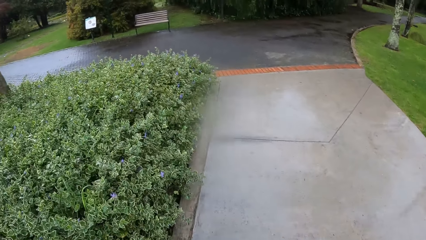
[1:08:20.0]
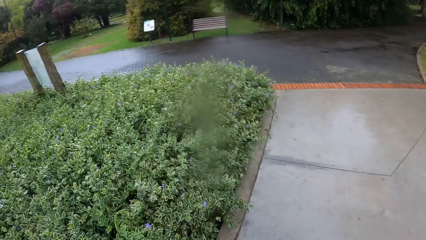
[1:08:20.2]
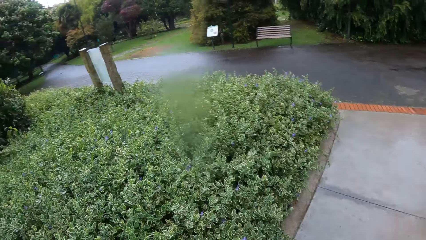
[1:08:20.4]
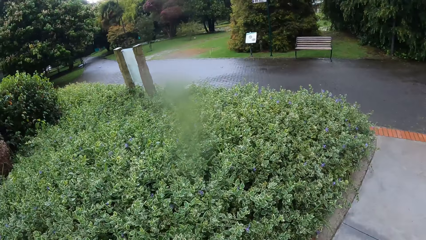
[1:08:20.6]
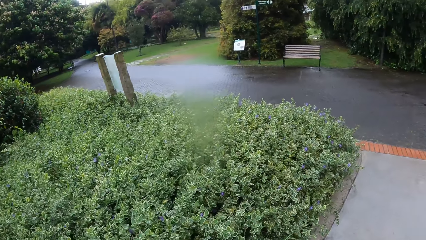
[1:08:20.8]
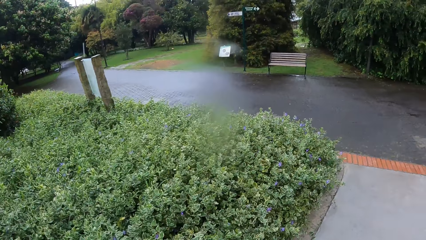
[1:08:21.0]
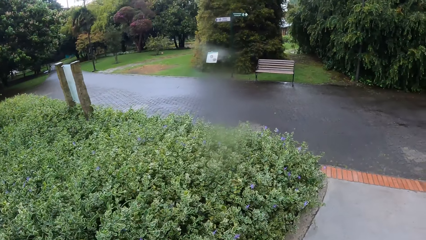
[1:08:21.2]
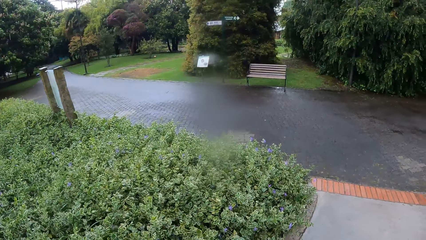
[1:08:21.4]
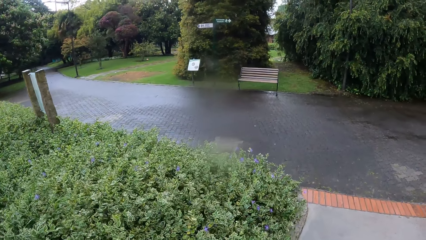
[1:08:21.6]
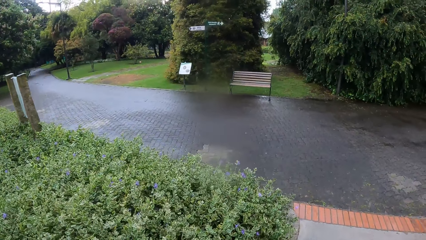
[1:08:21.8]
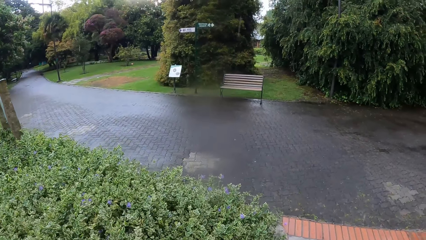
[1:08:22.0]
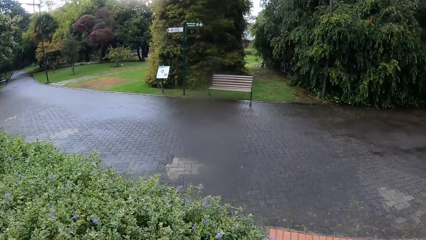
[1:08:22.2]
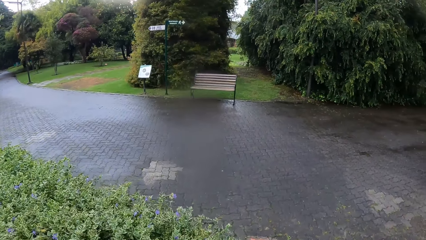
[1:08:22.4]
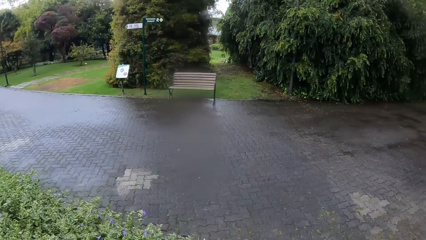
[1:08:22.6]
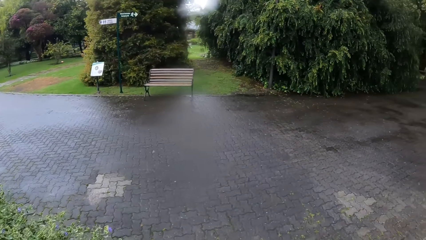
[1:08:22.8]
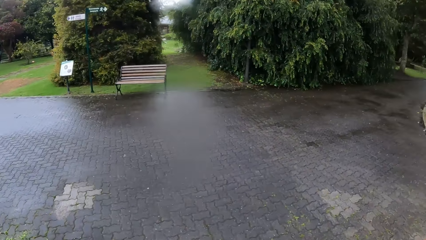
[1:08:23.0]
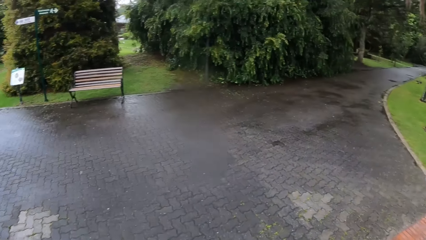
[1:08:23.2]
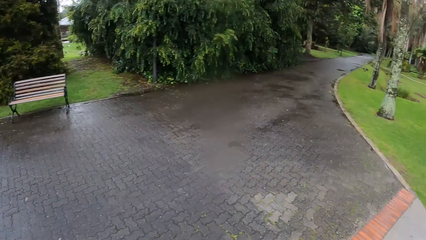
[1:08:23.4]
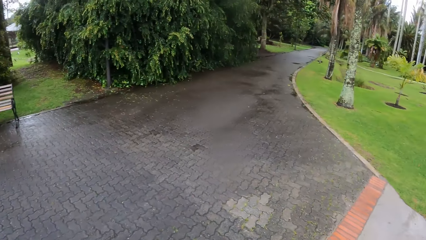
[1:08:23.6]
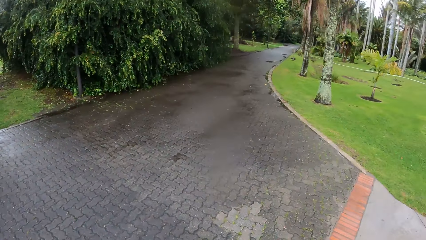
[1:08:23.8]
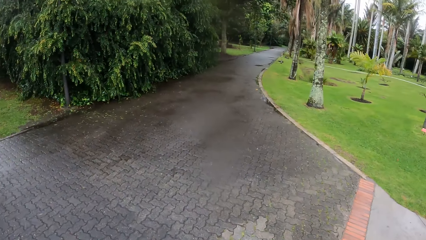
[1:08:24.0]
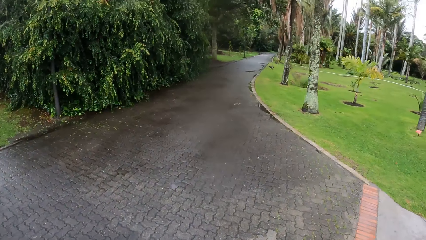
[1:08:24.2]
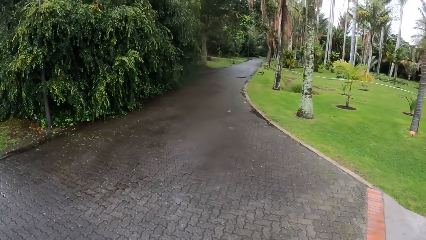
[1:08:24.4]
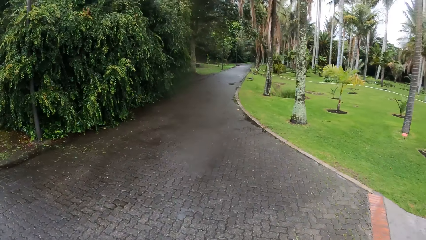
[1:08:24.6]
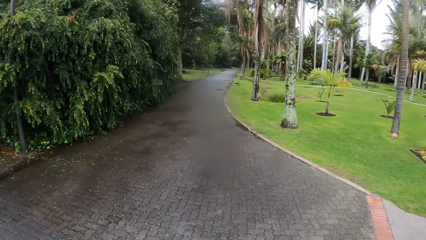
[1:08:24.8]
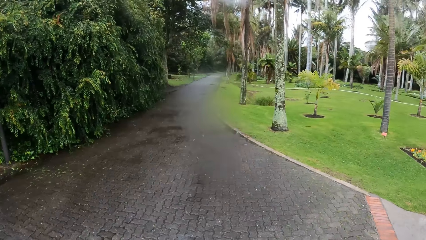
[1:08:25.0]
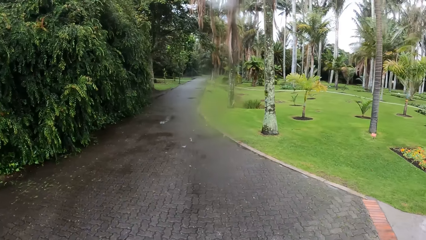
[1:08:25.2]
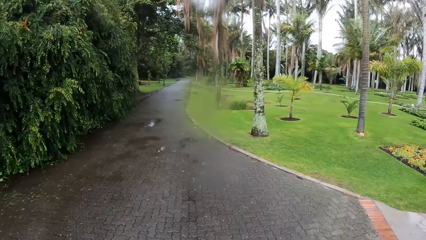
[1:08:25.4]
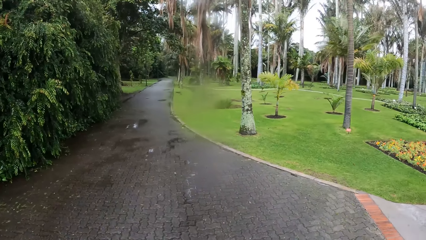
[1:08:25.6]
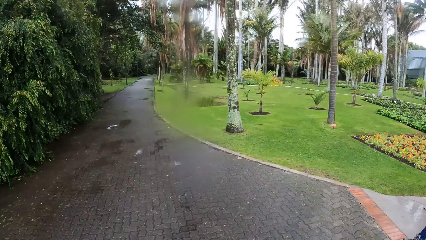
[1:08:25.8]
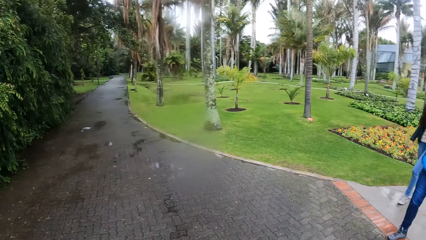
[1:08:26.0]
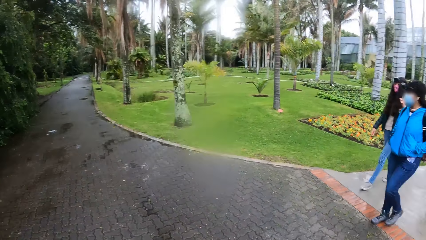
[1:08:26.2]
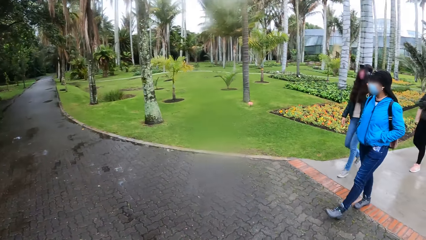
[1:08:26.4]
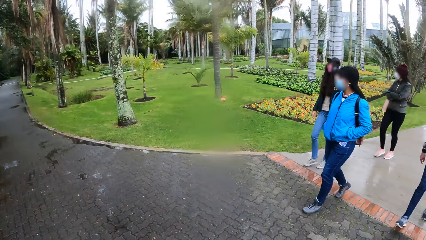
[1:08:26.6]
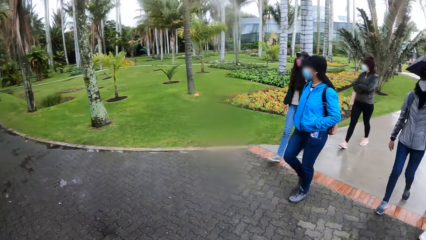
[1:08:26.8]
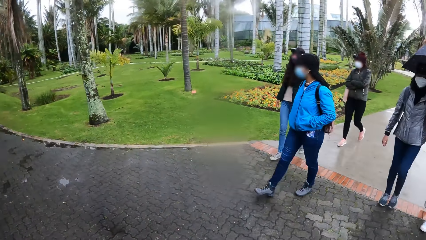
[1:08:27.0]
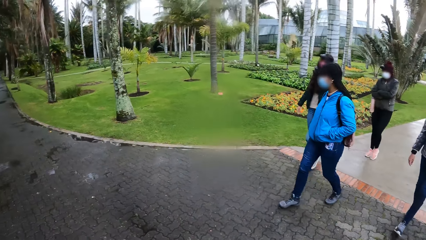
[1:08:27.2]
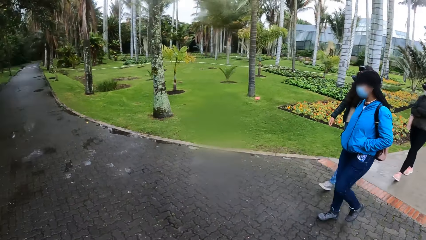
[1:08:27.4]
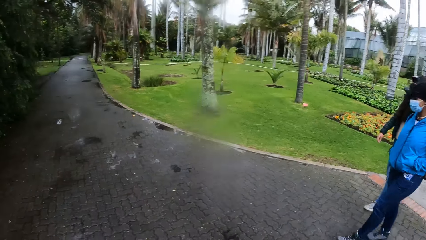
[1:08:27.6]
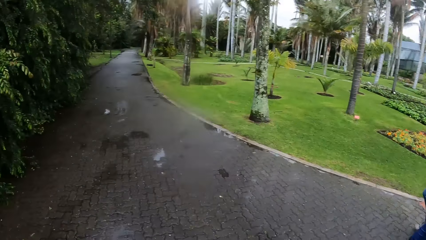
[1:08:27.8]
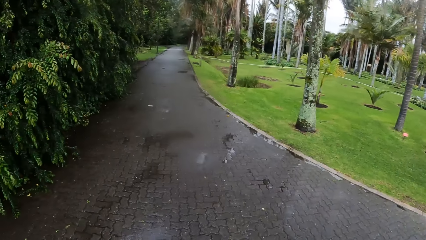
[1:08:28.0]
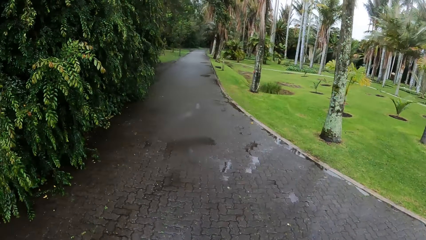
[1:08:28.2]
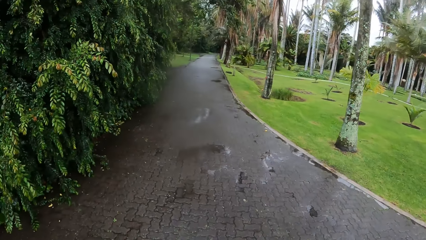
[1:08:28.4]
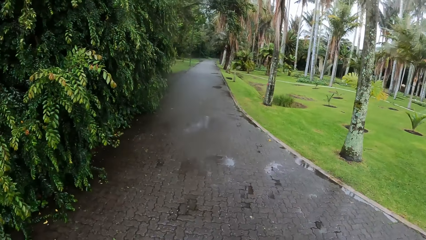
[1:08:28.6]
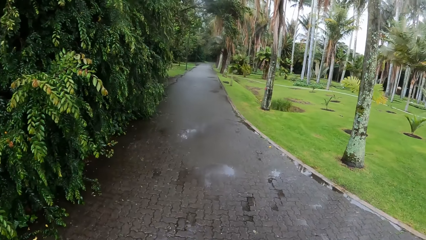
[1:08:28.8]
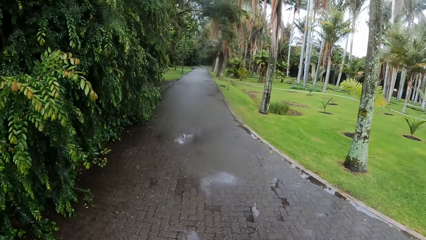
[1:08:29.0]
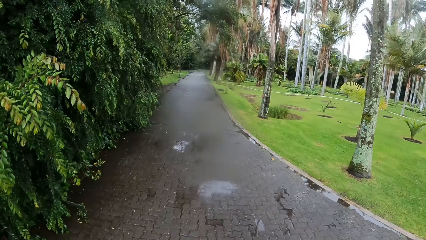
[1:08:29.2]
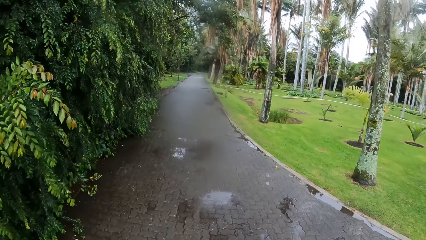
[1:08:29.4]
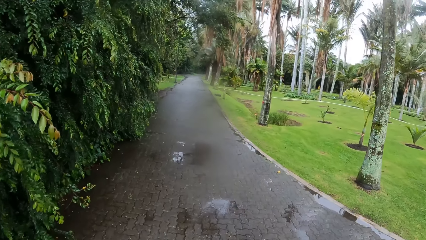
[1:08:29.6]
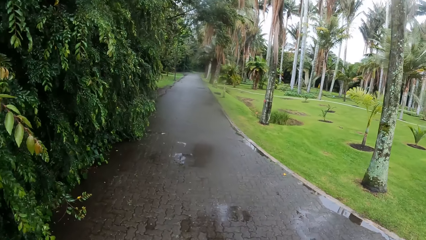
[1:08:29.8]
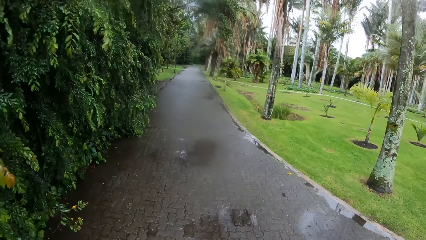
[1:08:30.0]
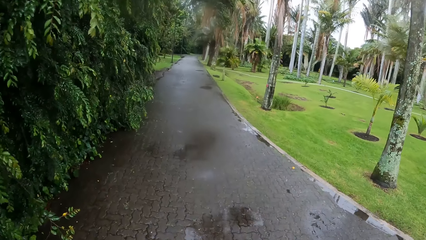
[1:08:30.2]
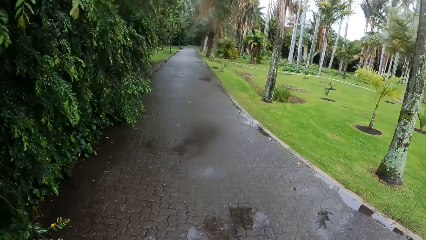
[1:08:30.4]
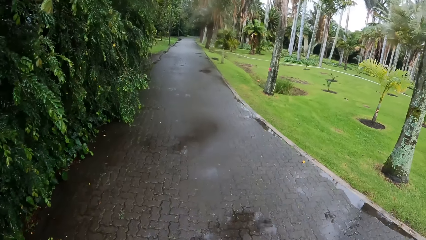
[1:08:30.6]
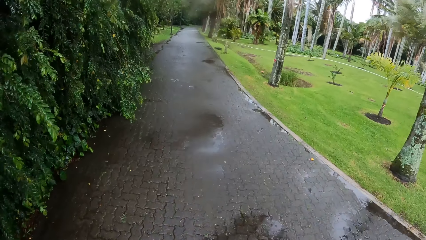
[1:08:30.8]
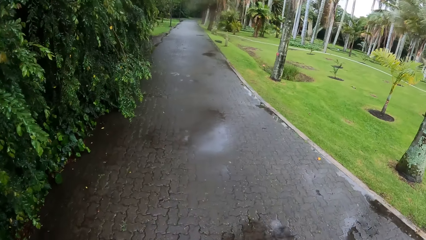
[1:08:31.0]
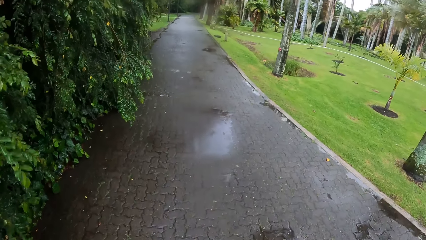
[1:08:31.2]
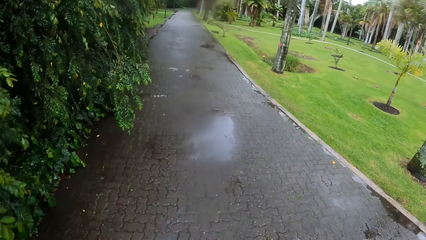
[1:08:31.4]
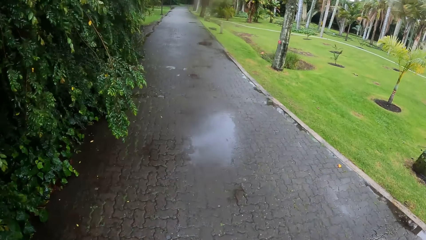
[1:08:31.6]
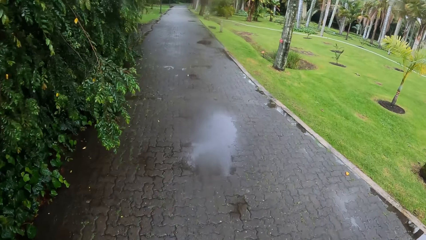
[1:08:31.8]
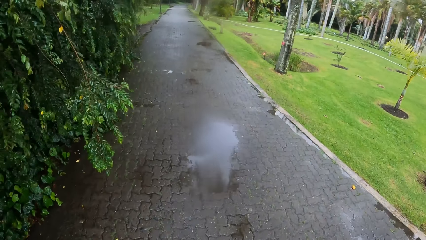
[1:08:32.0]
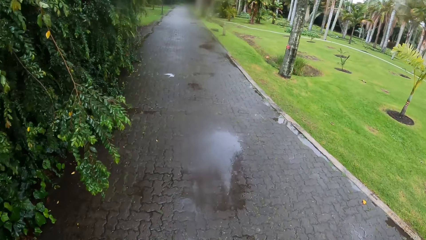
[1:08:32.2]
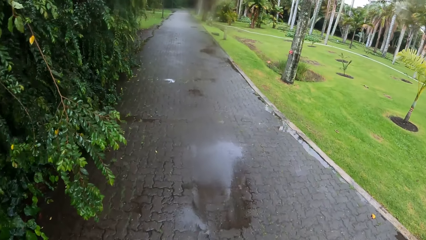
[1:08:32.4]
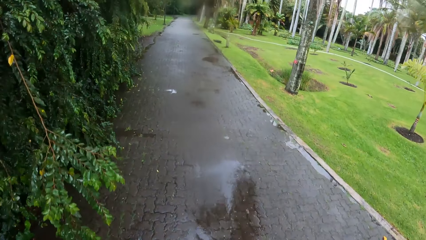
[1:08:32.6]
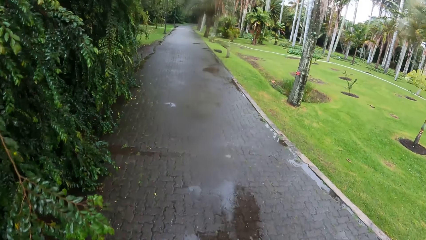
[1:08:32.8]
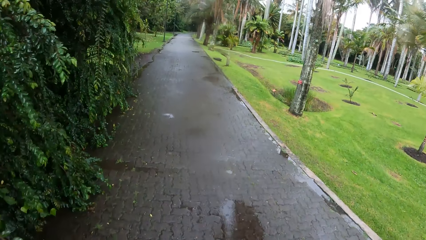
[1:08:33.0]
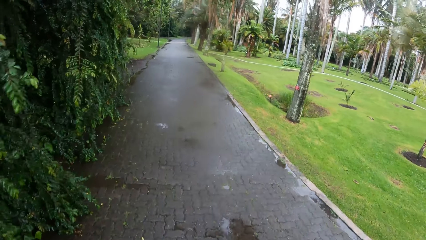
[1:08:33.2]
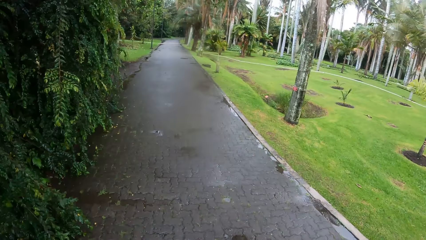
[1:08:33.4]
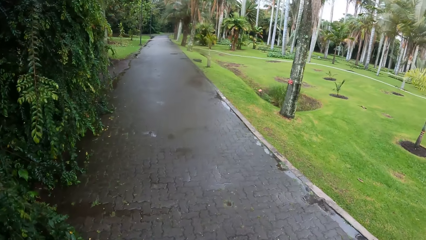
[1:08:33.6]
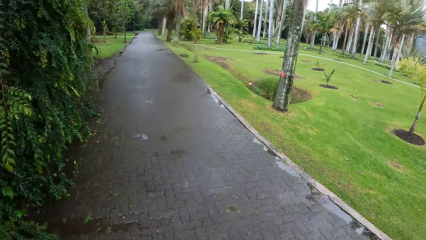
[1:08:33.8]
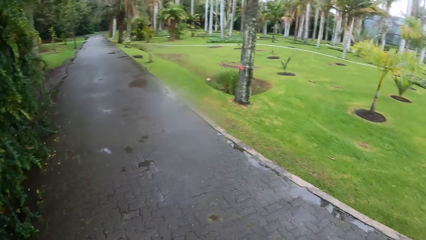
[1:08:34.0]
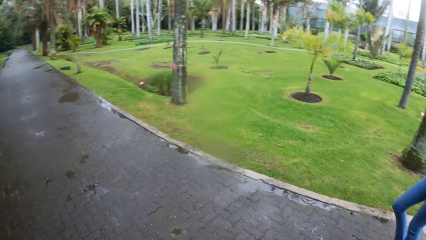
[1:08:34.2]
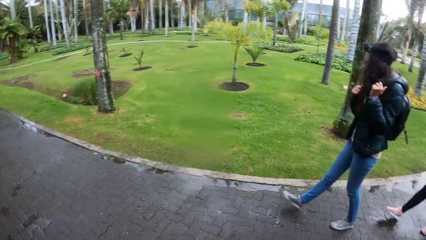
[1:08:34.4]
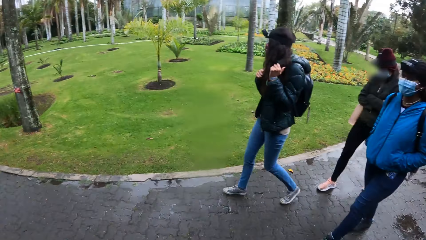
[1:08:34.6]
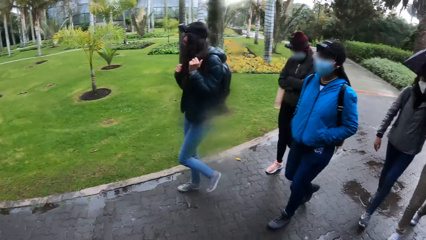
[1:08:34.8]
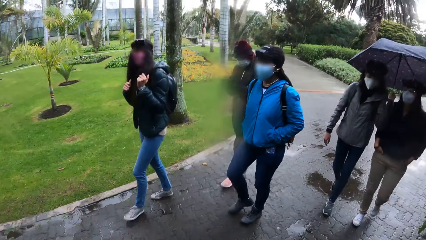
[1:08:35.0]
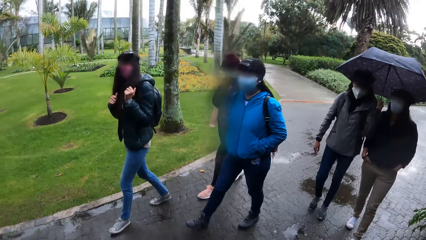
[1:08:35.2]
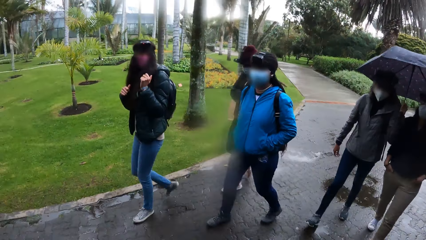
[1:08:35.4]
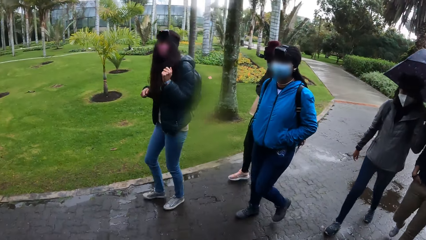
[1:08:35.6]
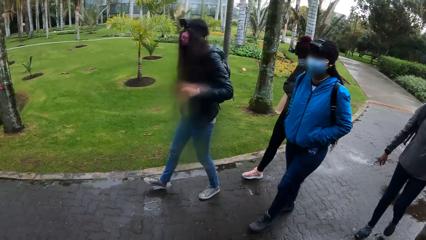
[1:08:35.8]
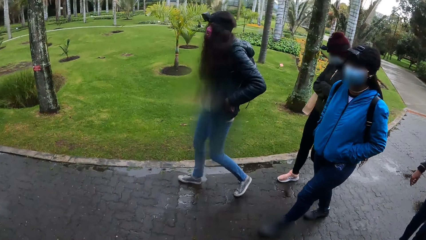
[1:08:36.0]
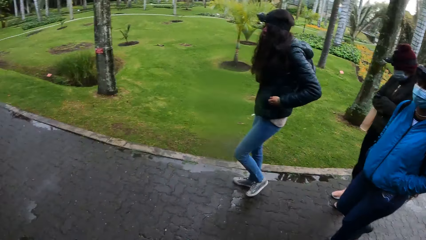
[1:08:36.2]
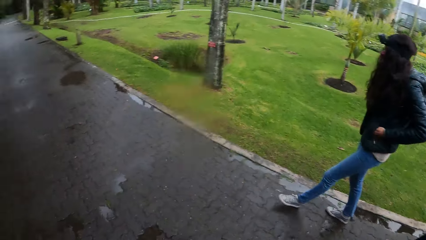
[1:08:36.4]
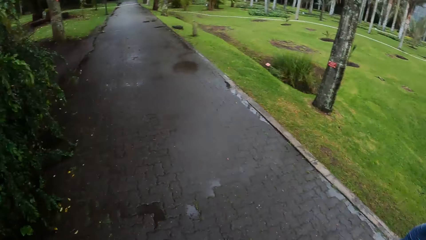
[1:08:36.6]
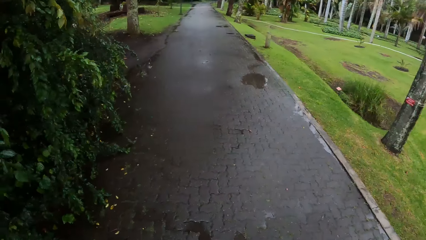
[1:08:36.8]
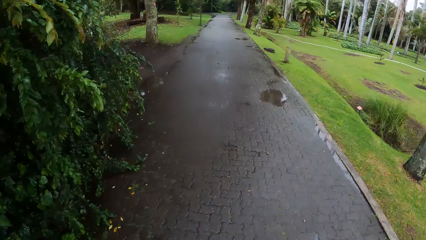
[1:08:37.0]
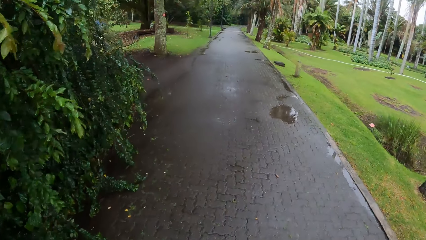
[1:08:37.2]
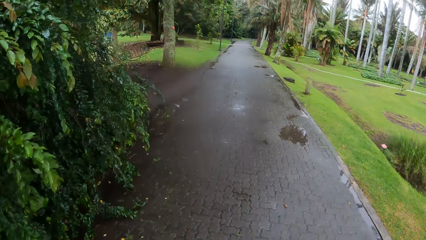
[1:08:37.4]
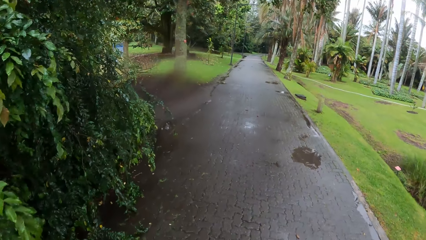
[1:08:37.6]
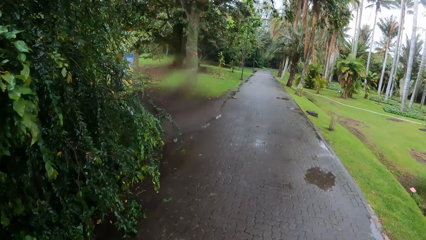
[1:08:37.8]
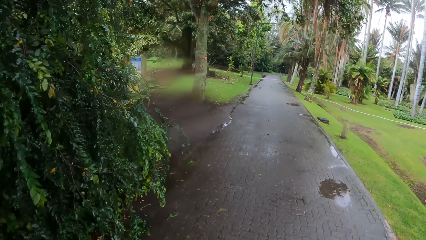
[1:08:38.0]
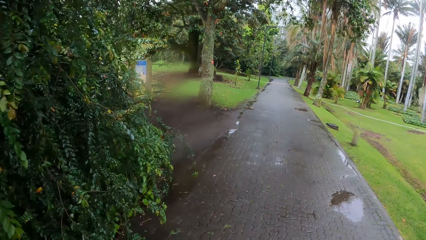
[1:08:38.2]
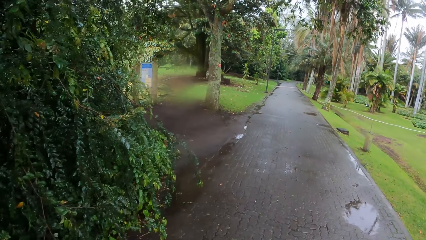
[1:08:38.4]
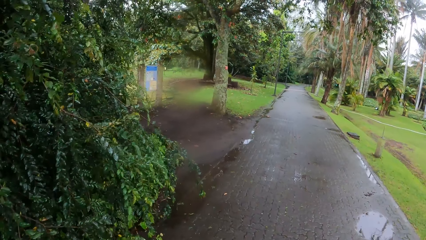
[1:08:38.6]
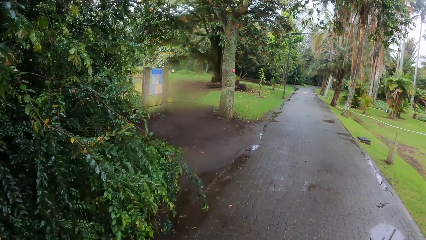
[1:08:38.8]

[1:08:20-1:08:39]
The camera wearer looks at the chair. A woman holds a backpack on her back with both hands.
